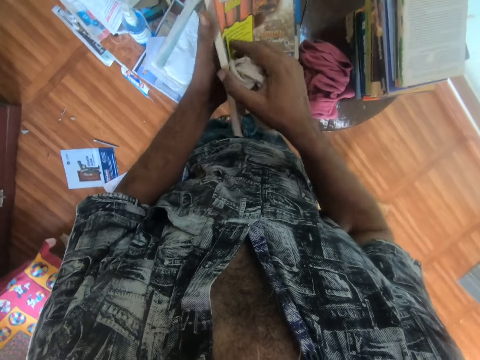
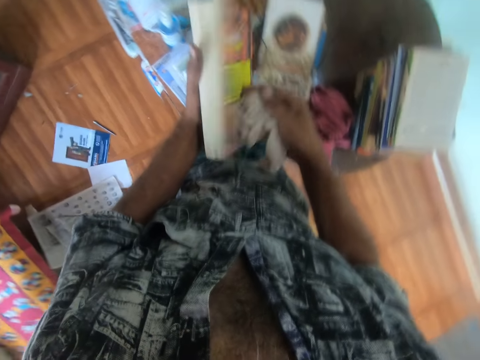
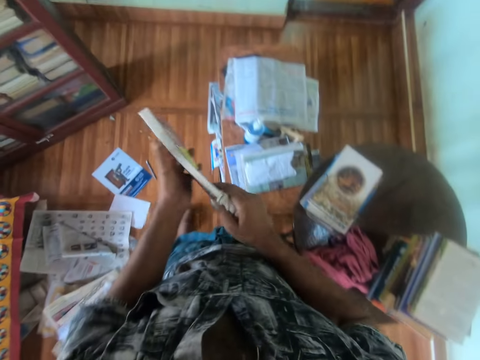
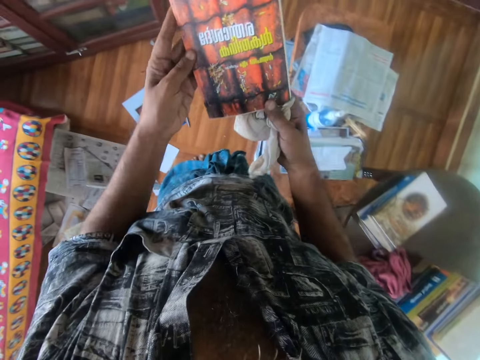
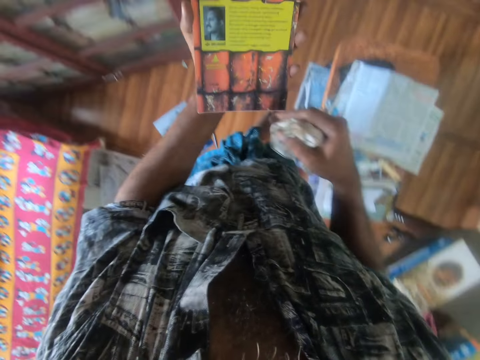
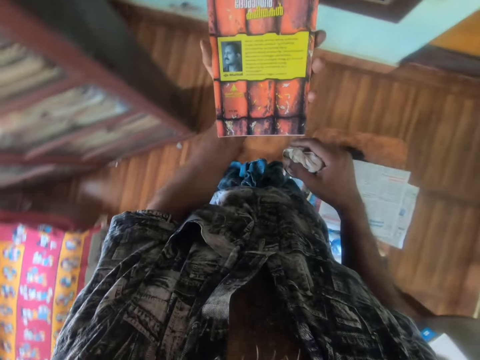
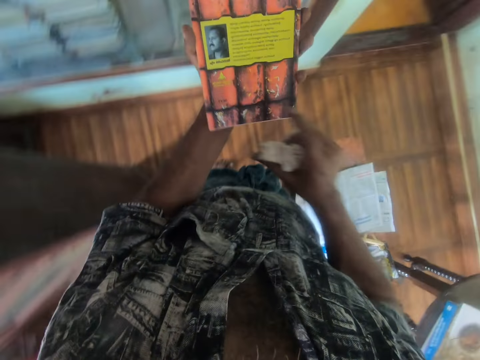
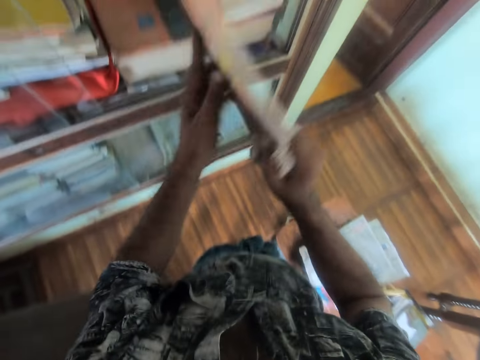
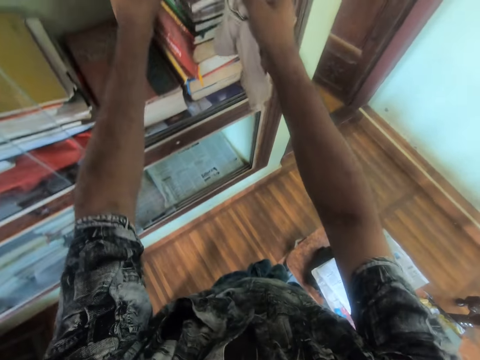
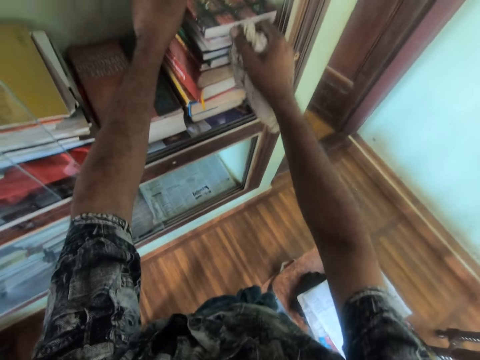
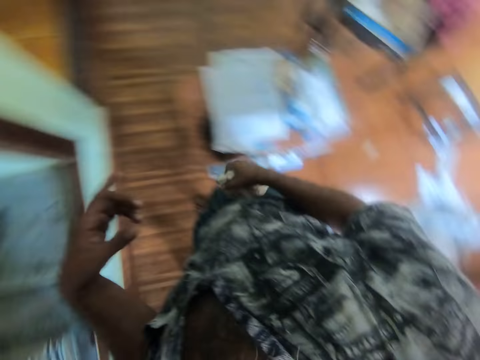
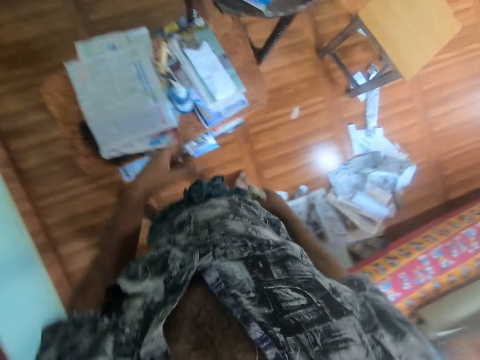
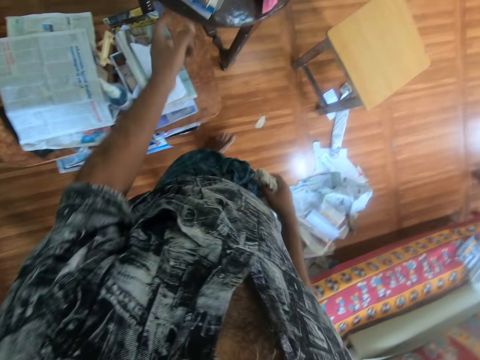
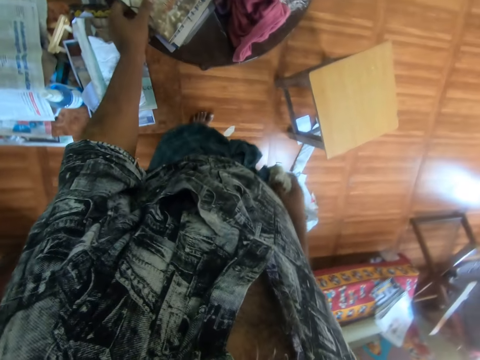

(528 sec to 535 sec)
The camera wearer opens the book. They walk on the floor. They put the book in the bookshelf. They walk on the floor.

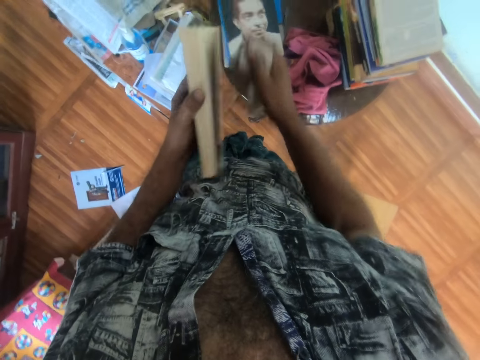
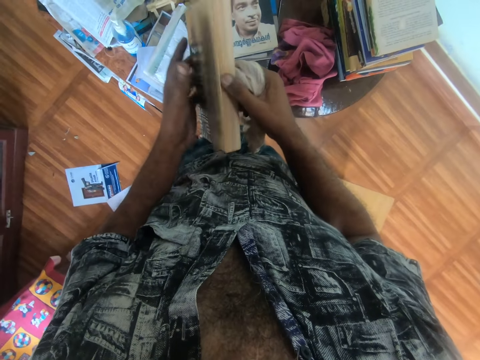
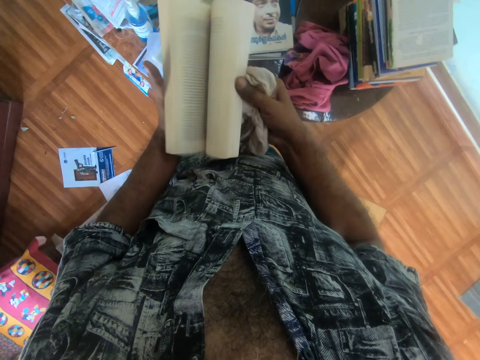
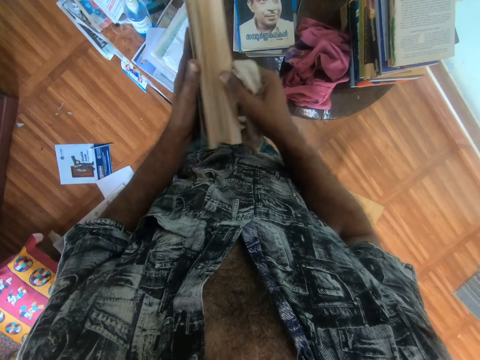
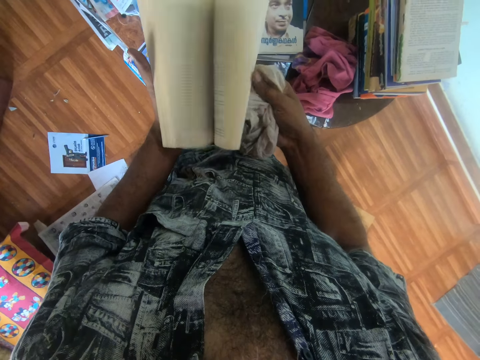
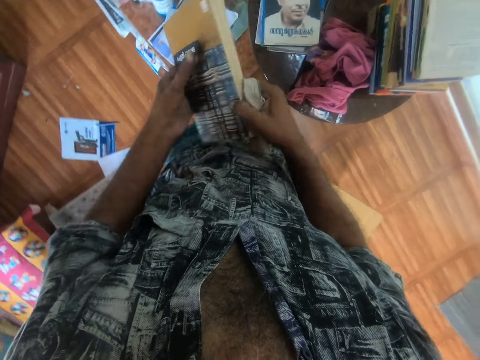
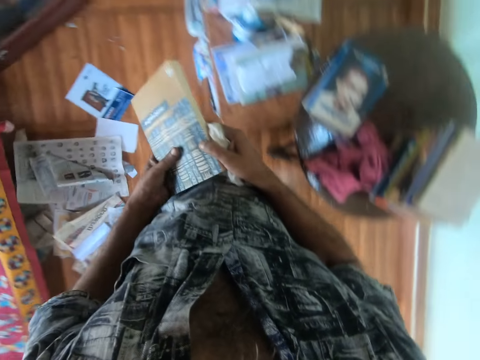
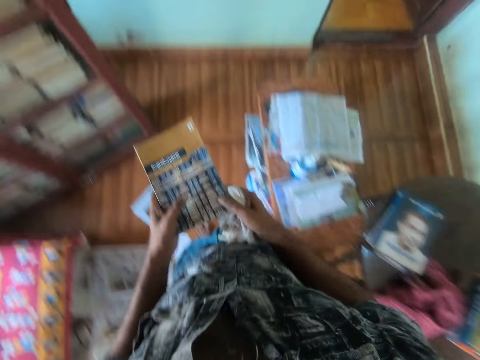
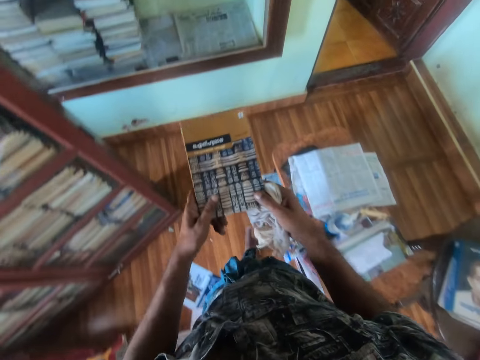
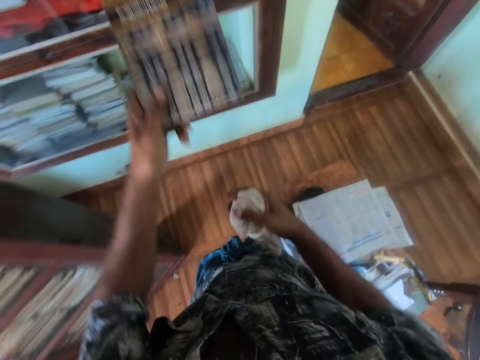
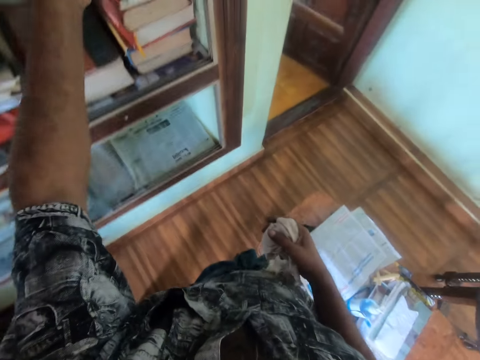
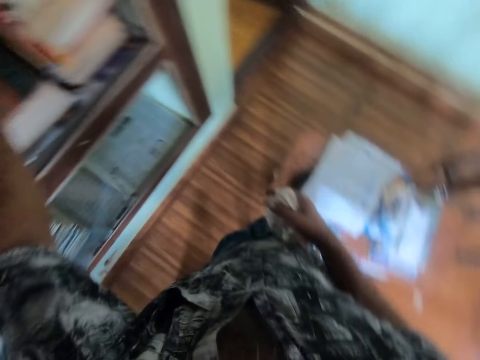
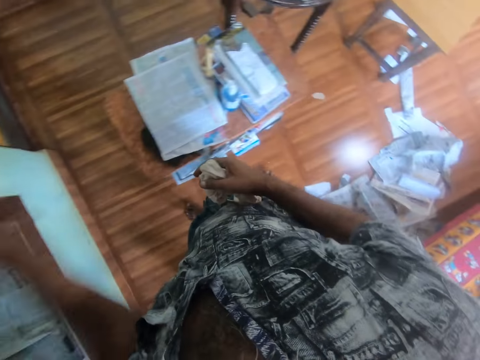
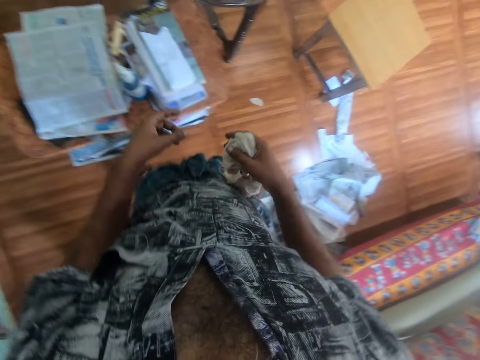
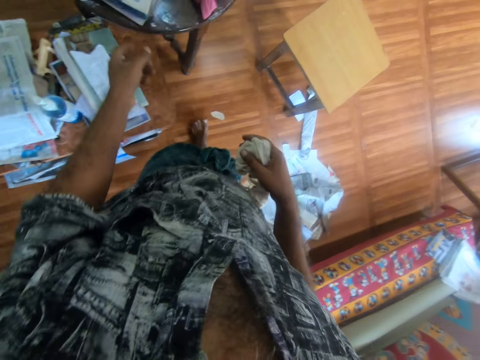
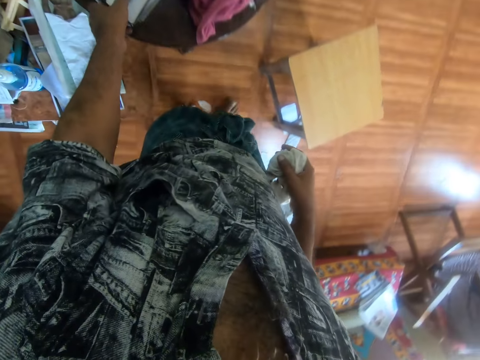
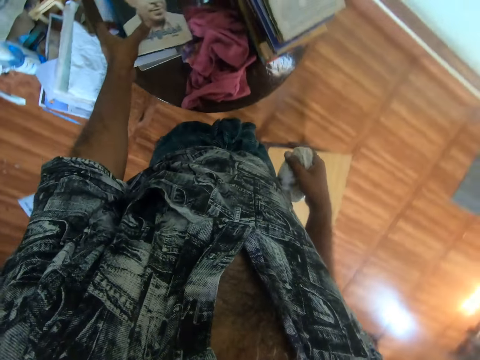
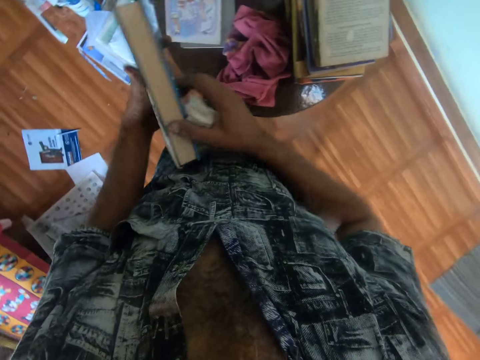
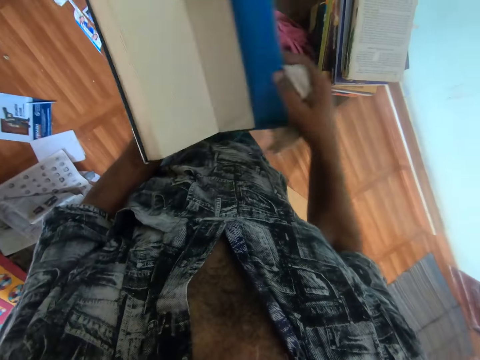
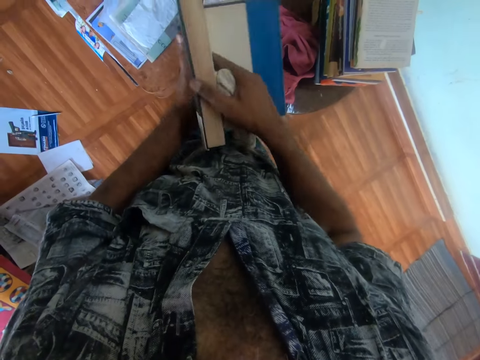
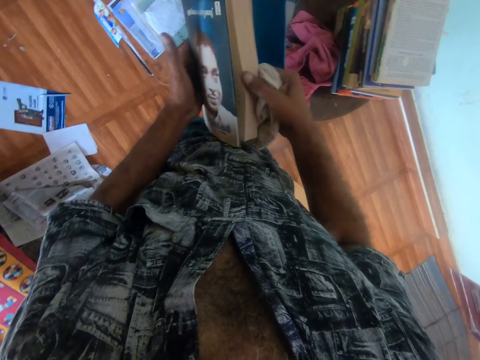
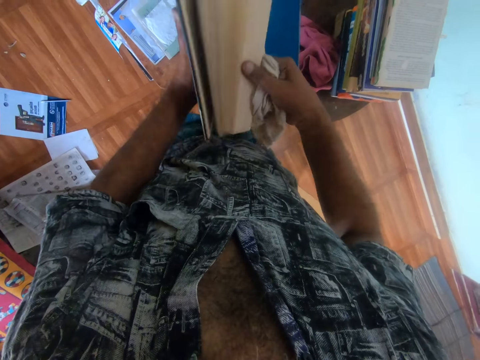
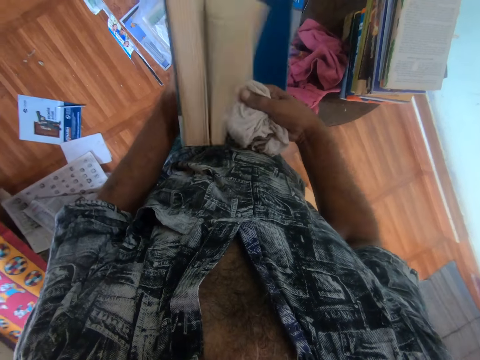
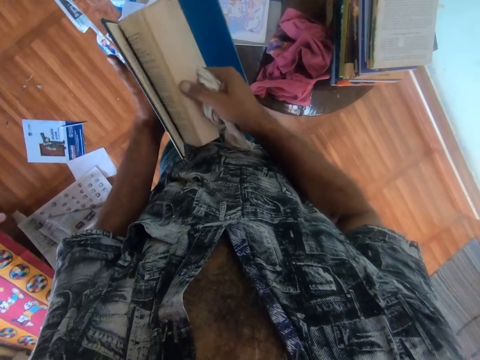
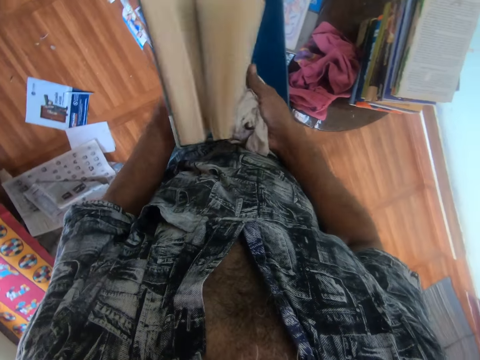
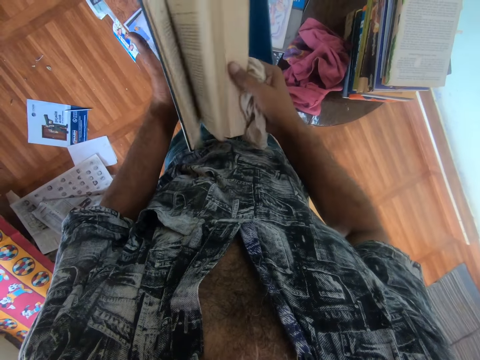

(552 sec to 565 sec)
The camera wearer opens the book. They peruse the book. They move in the room. They put the book in the bookshelves. They move in the room. They pick the book from the table. They peruse the book. They open the book.

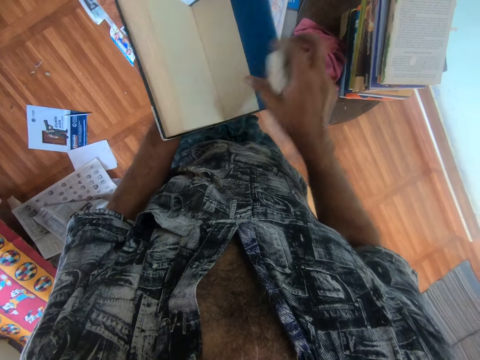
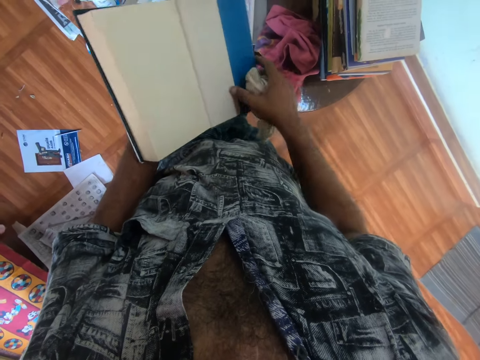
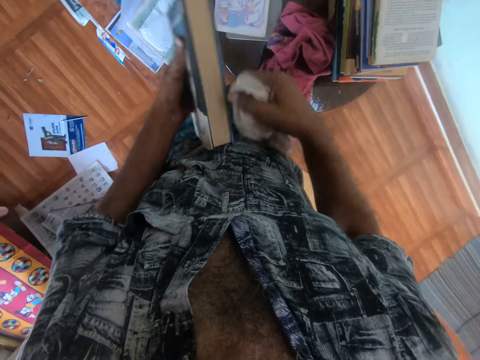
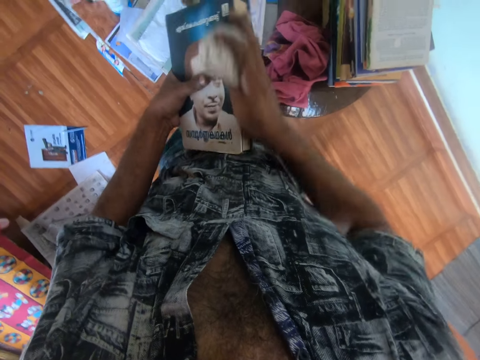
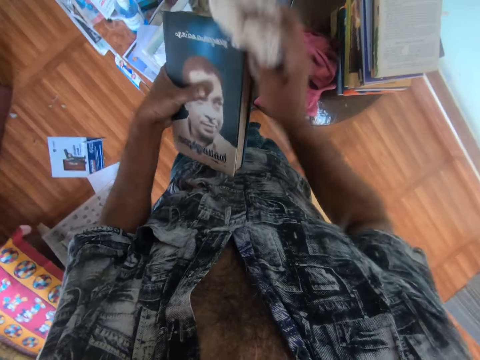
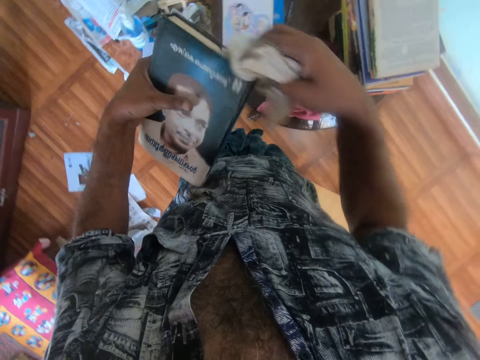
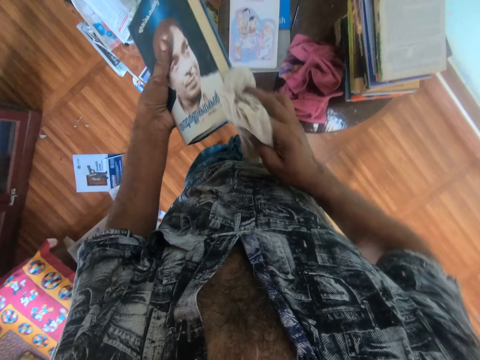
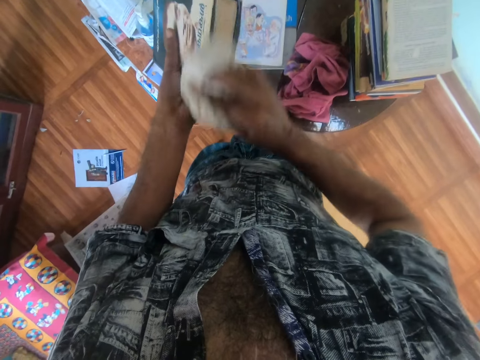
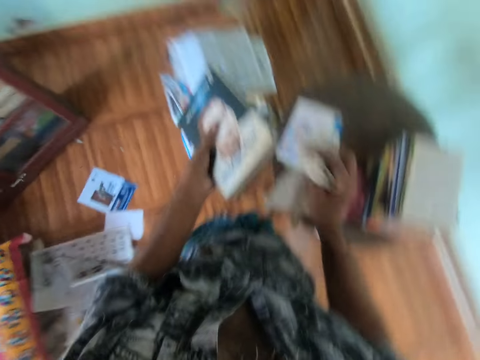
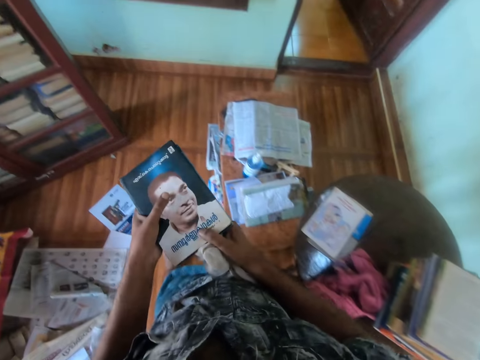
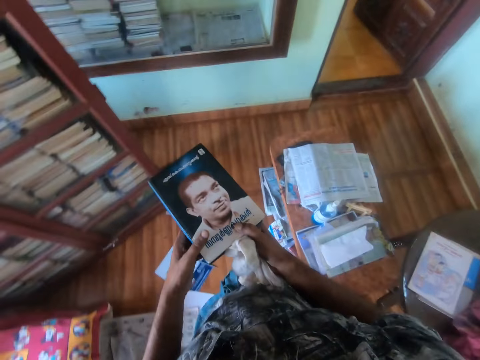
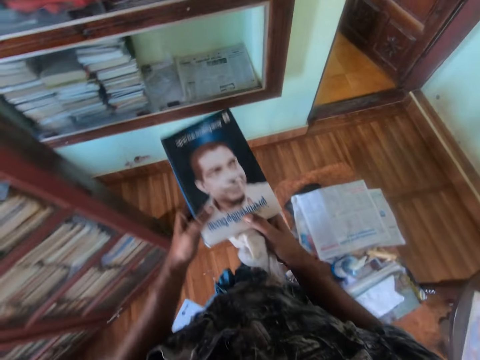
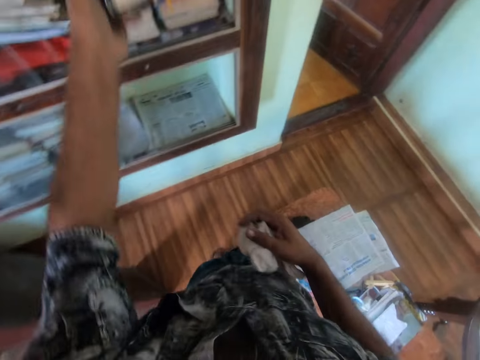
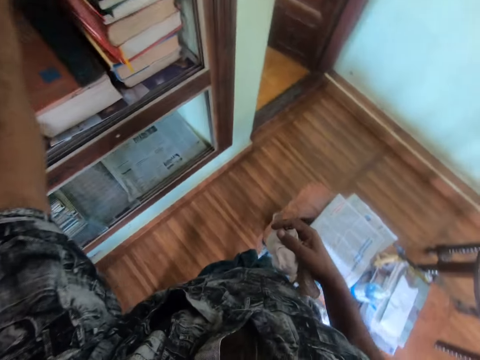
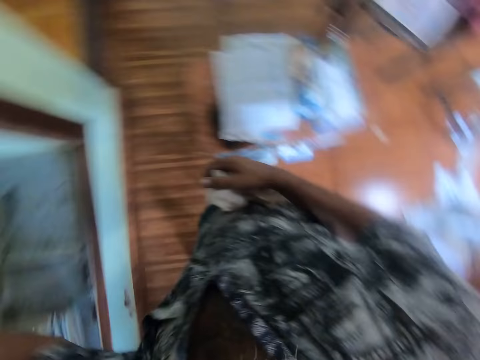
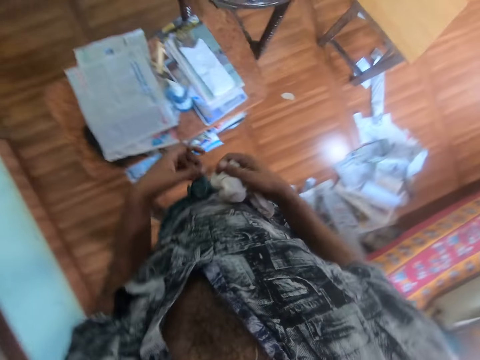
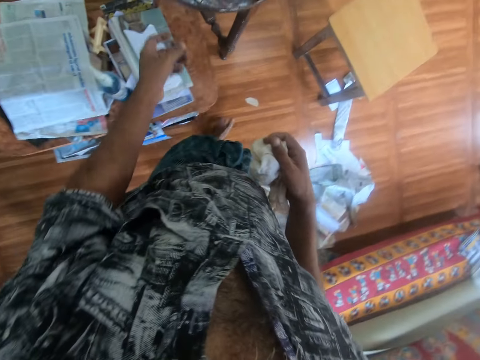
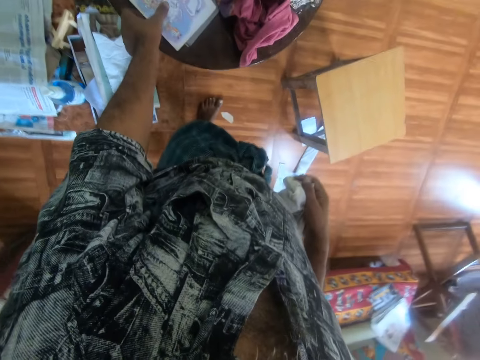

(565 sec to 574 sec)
The camera wearer closes the book. They wipe the book with the piece of cloth. They move in the room. They put the book in the bookshelves. They move in the room.
